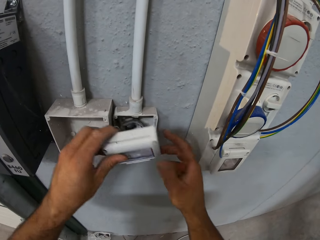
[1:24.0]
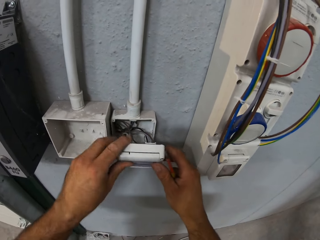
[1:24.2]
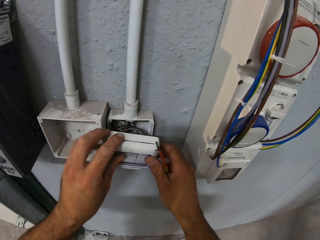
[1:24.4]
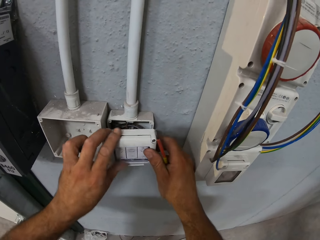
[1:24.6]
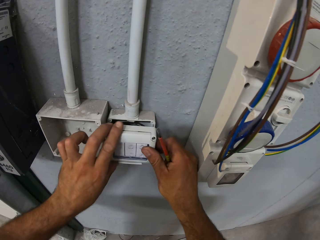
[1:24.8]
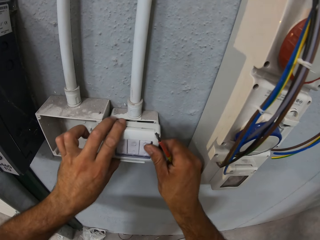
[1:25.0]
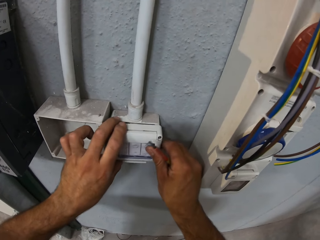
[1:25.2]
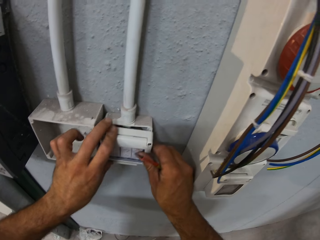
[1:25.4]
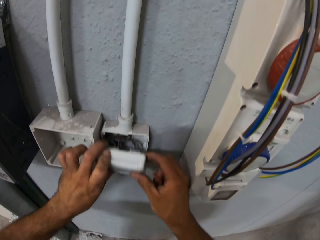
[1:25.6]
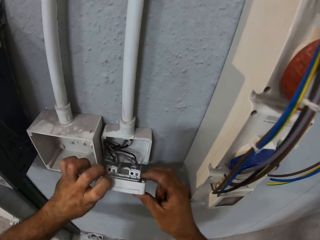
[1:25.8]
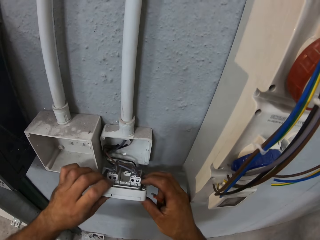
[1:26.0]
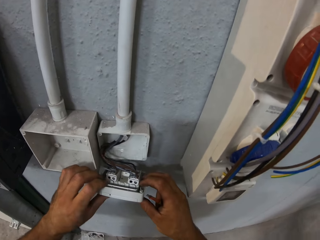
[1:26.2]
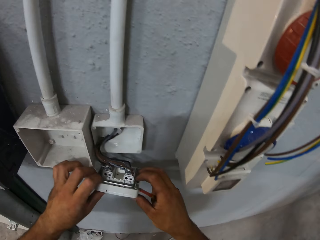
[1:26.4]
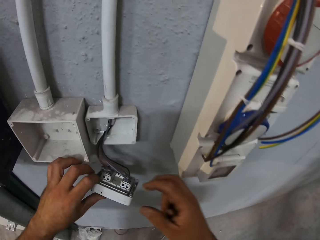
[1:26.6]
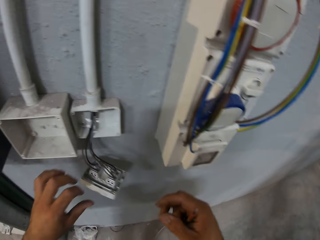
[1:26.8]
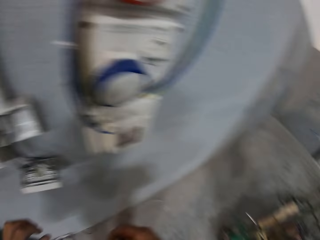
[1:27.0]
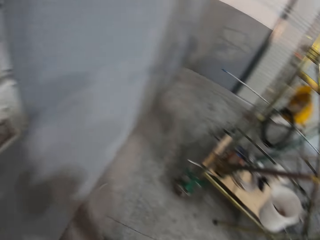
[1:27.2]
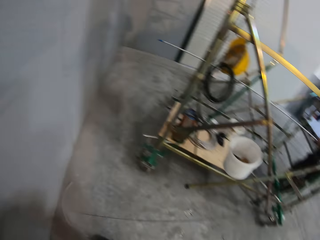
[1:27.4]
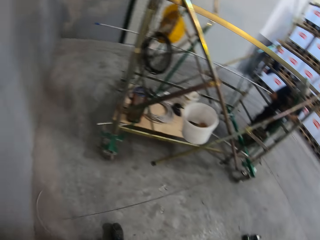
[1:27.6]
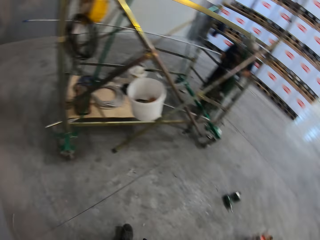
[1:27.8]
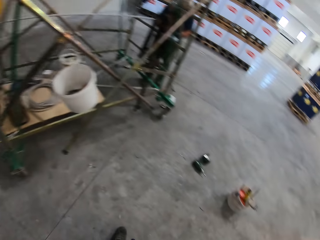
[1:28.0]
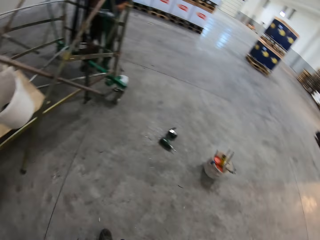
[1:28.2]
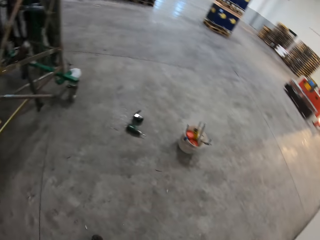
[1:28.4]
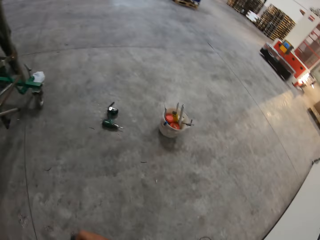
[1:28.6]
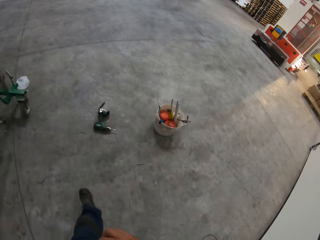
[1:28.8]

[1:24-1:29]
The camera wearer places the switch into the wall socket with both hands. They walk towards a hand drill on the floor.
